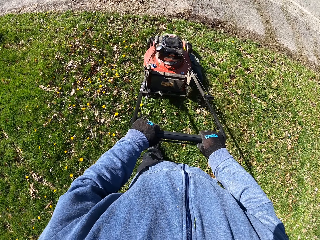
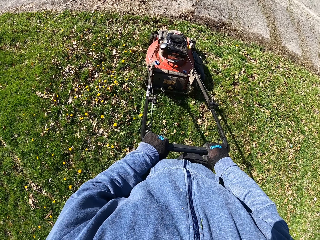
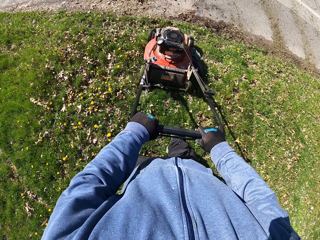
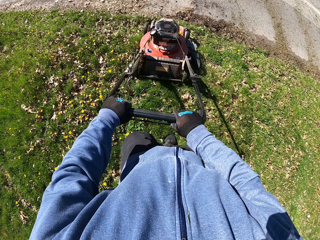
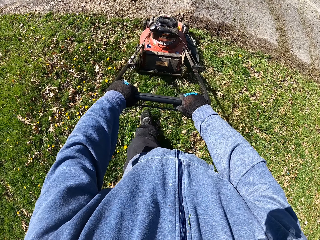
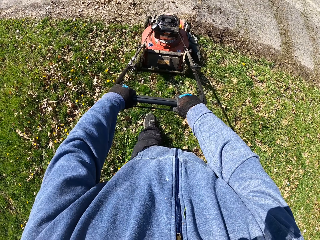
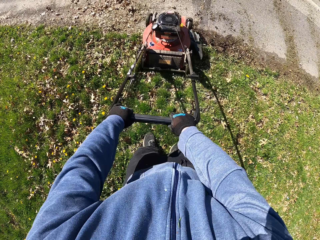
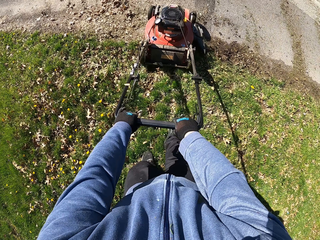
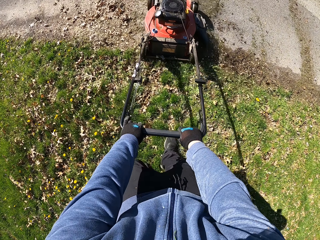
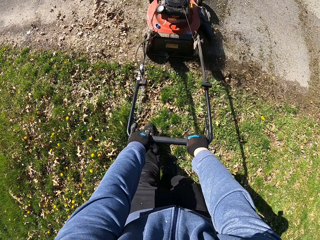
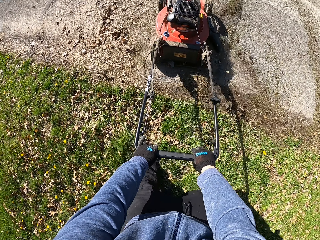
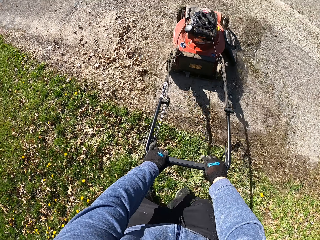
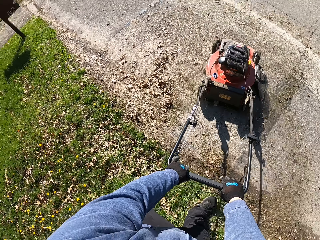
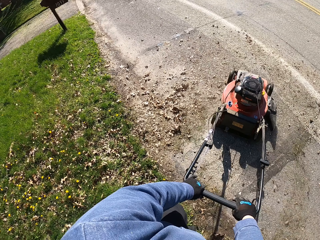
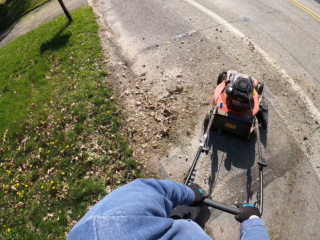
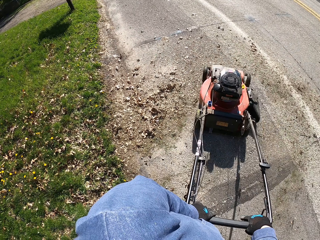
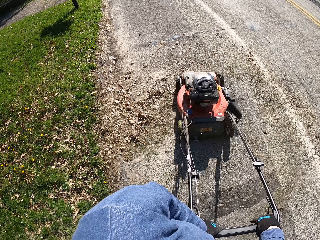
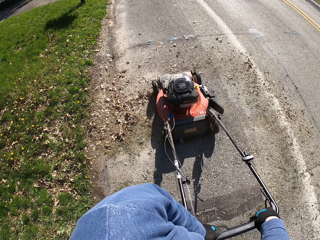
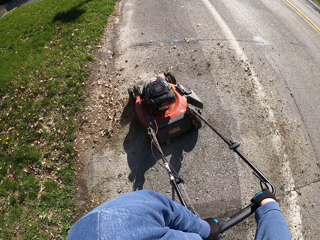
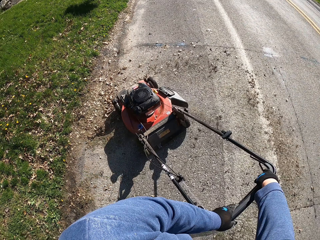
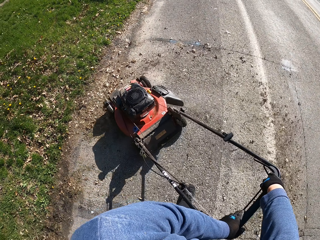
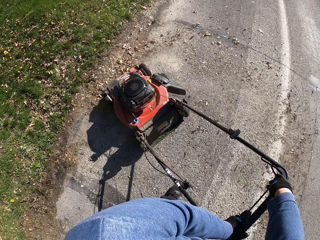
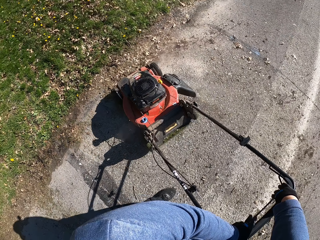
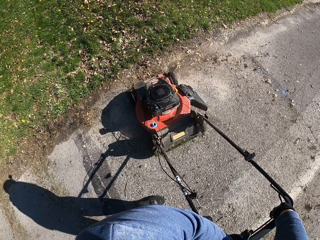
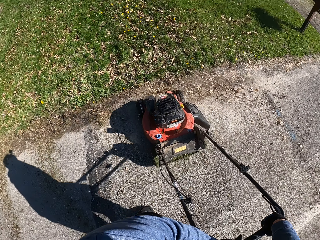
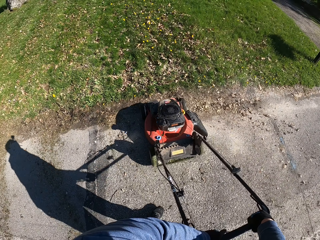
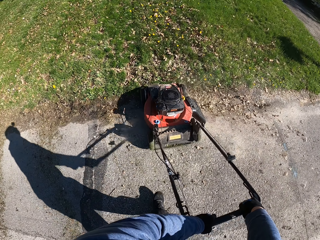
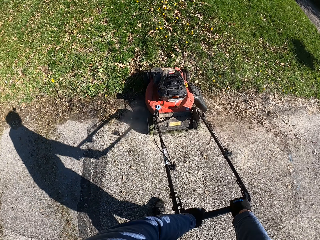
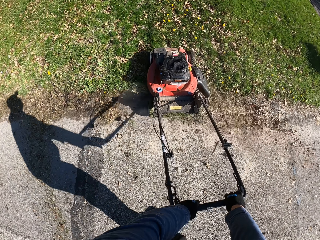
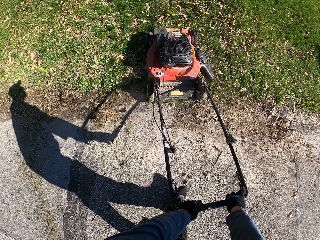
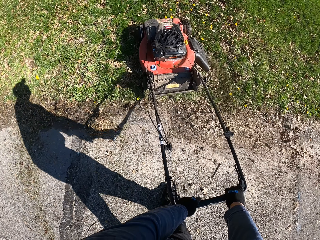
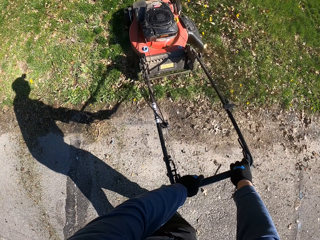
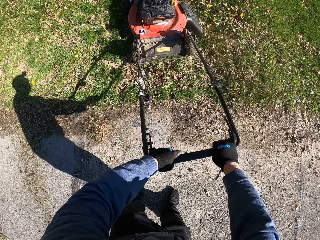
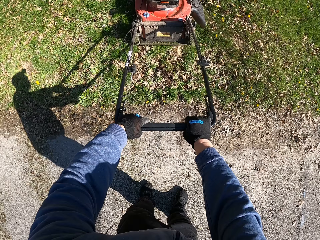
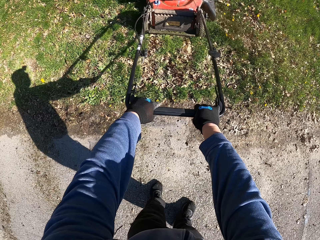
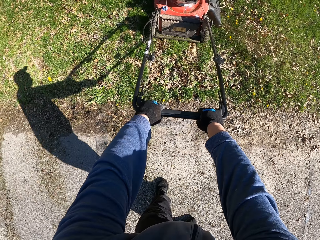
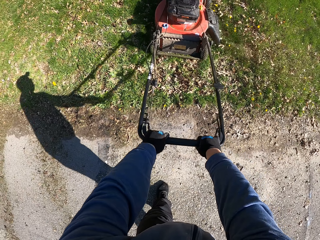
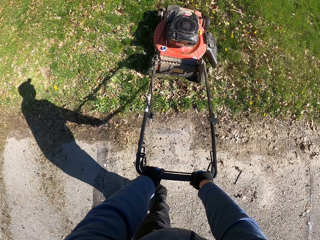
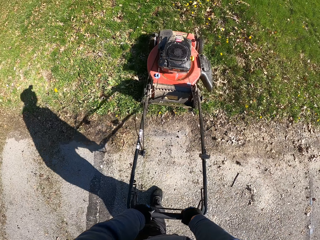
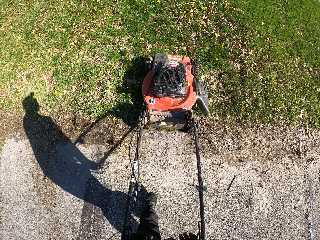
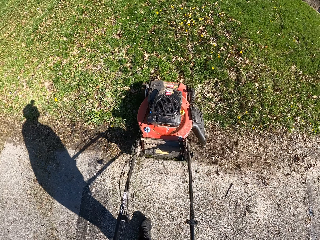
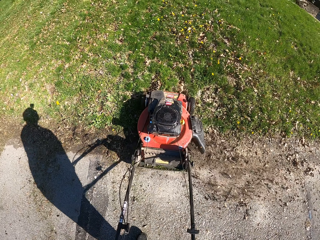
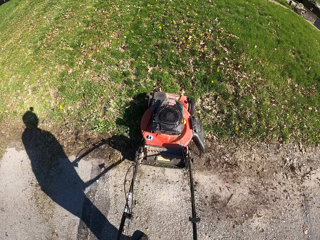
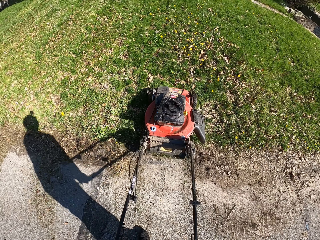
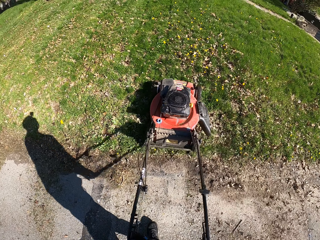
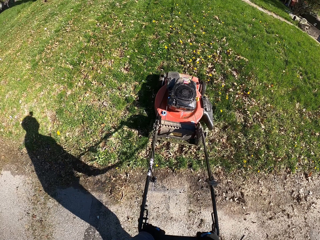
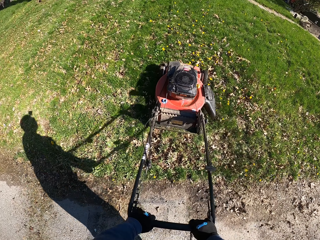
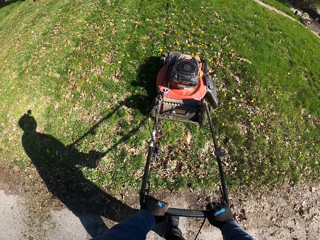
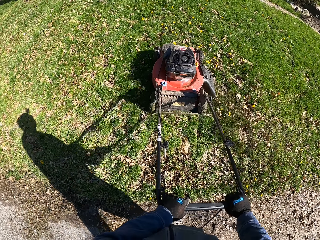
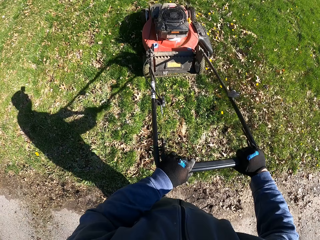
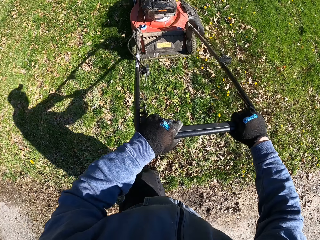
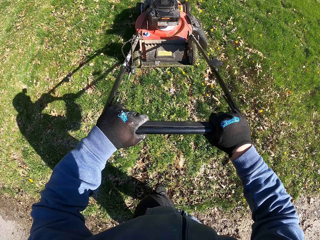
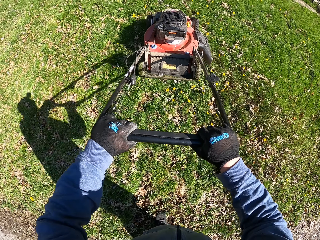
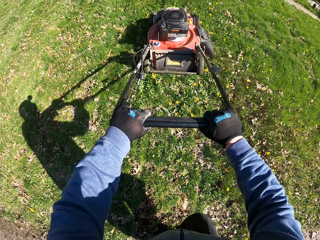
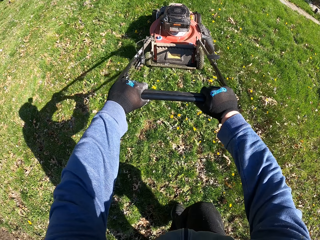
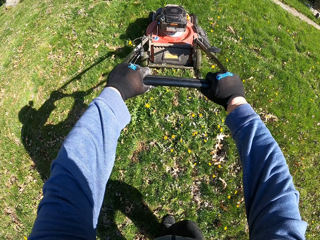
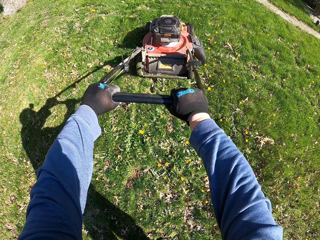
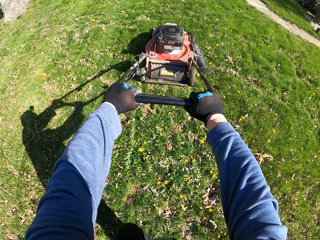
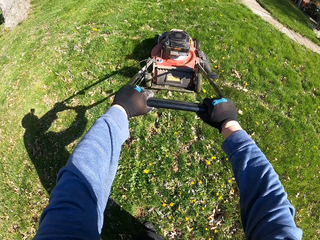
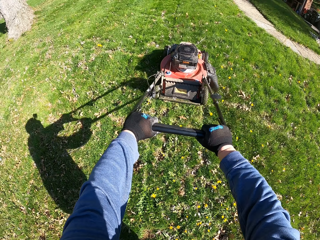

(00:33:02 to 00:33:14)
The camera wearer turns the lawn mower on a pathway. They mow the grass with the lawn mower.

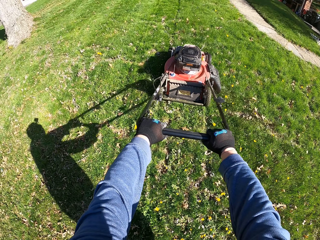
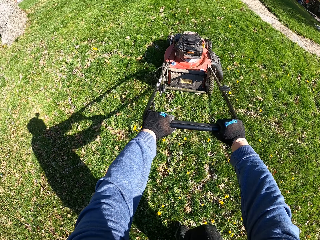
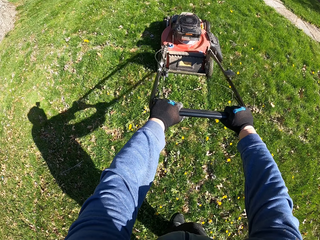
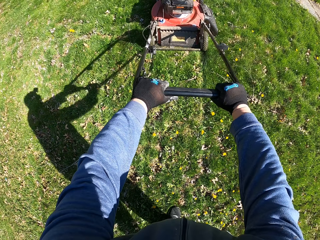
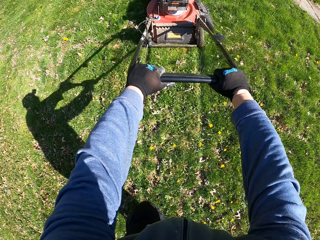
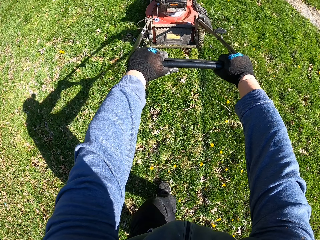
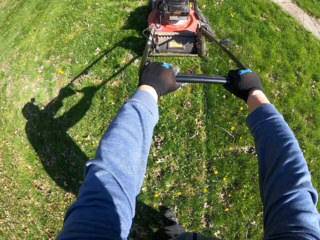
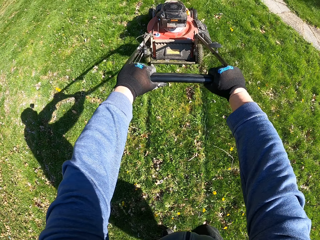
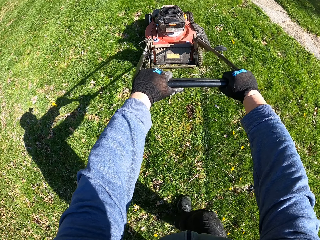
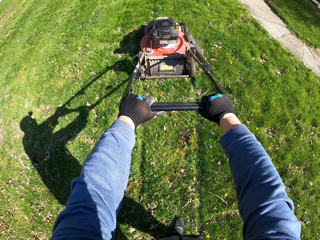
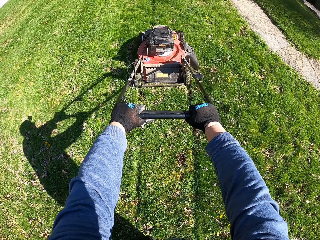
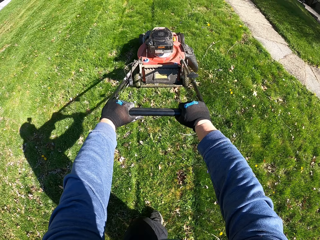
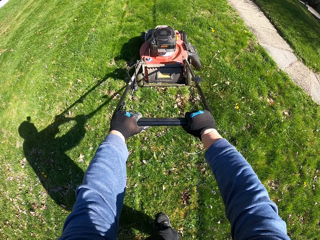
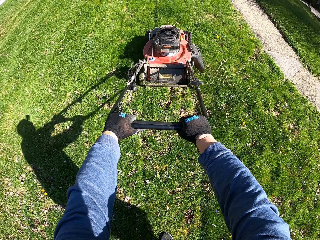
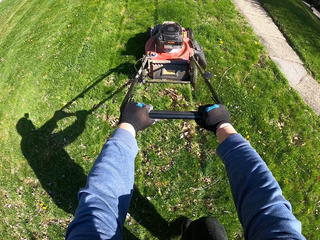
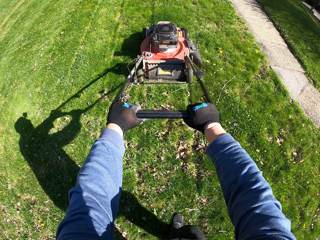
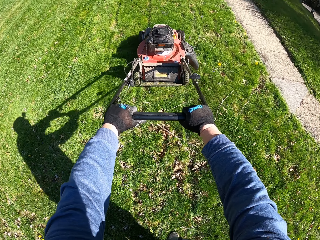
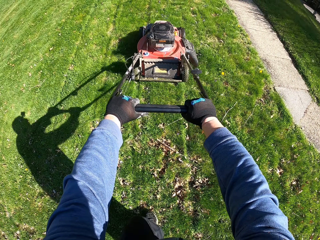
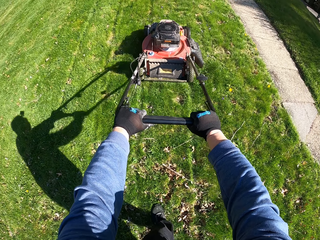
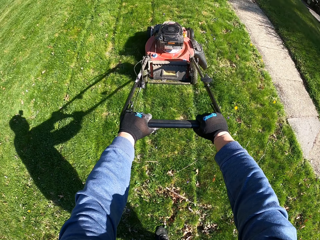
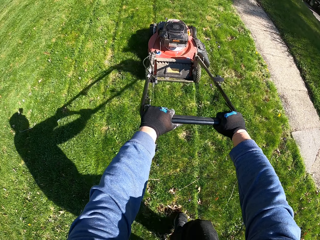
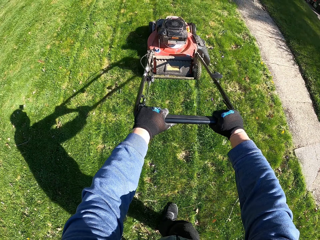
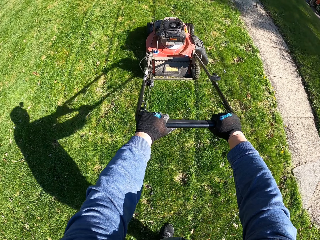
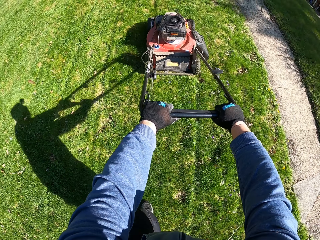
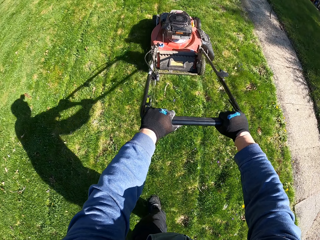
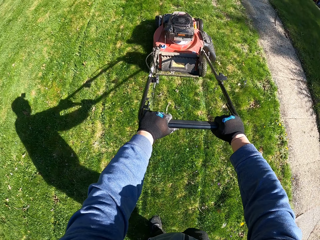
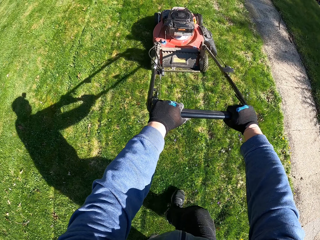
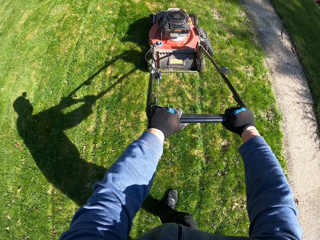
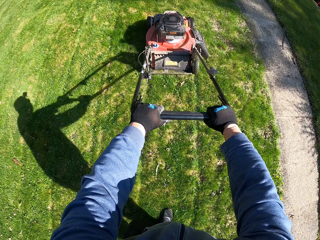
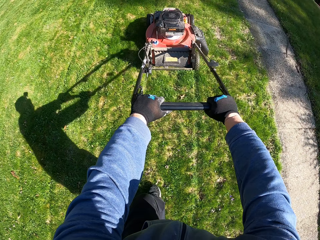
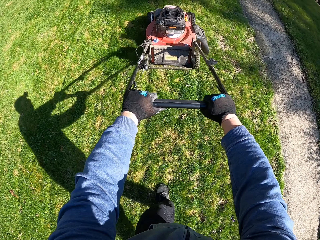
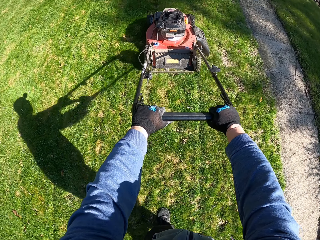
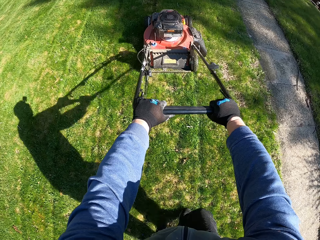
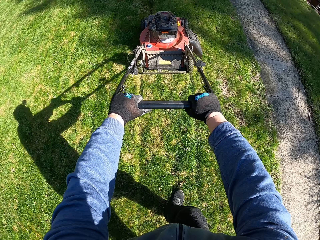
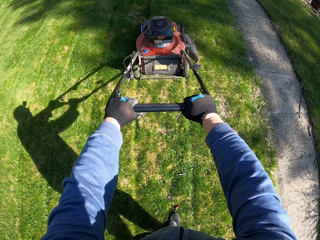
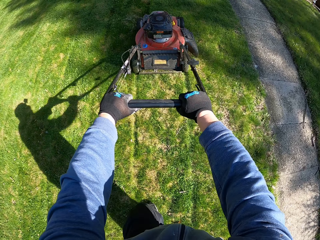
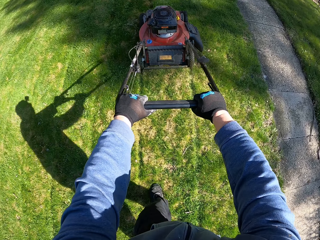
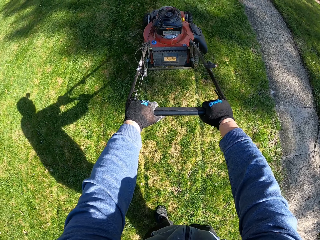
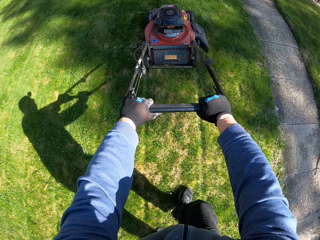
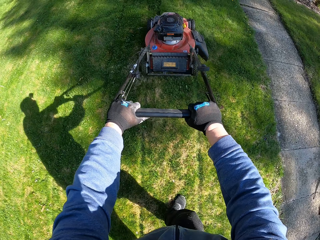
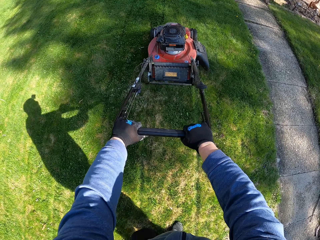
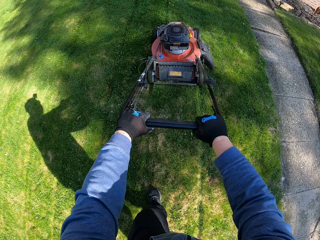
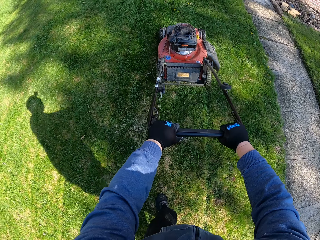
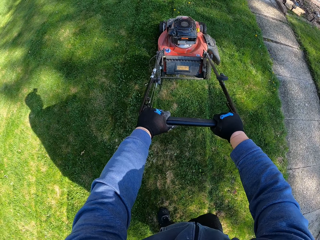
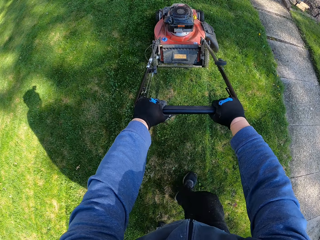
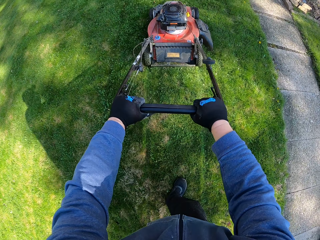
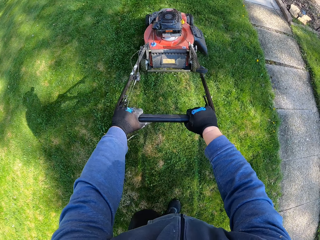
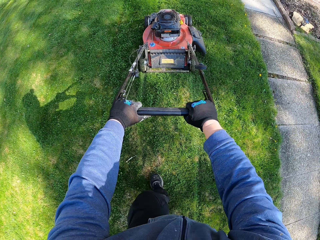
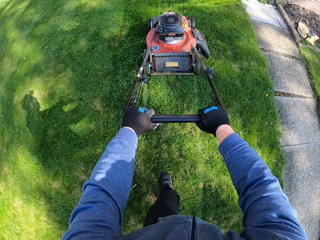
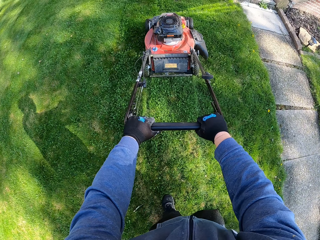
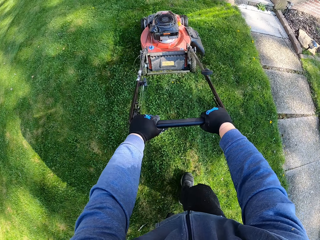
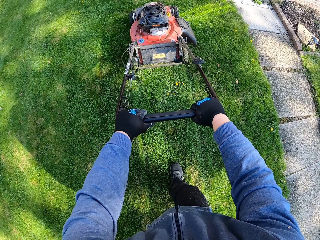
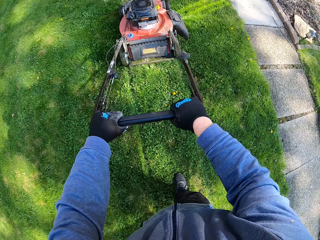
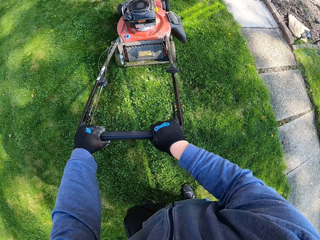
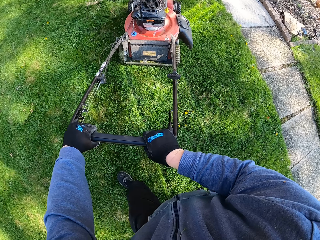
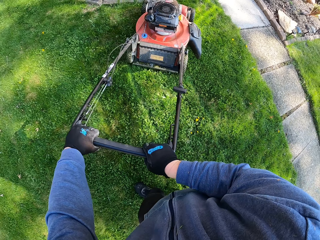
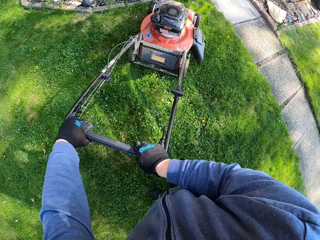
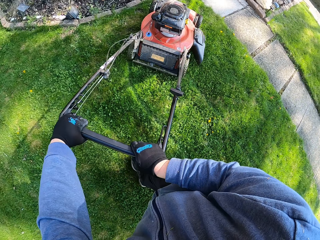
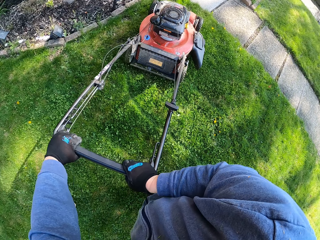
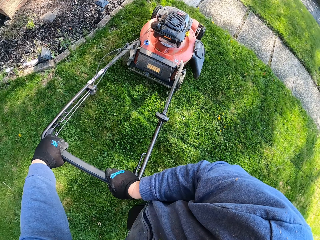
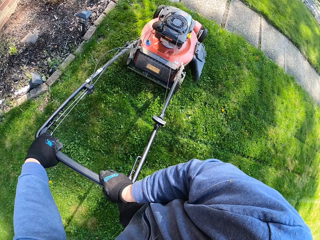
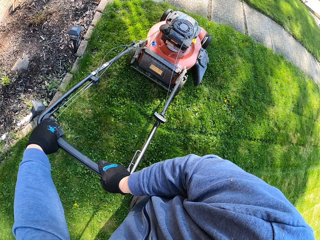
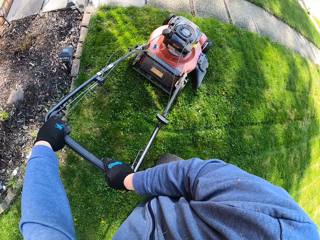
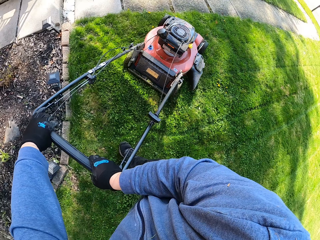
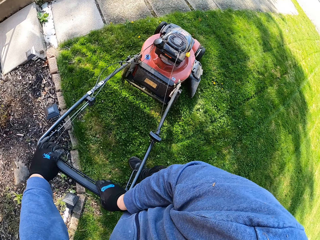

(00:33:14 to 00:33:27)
The camera wearer turns the lawn mower.
